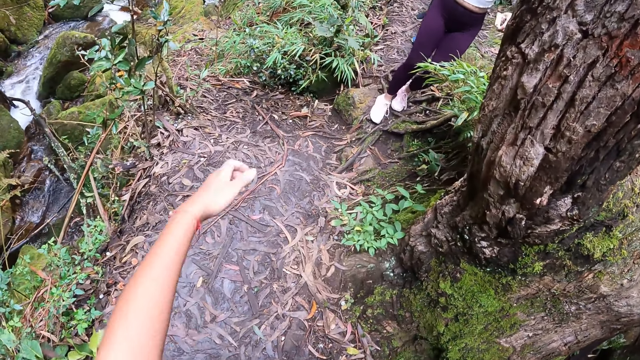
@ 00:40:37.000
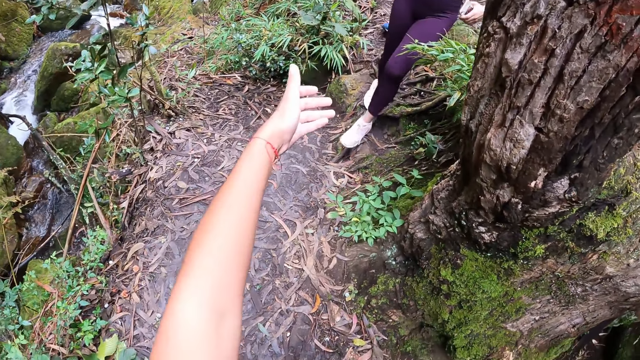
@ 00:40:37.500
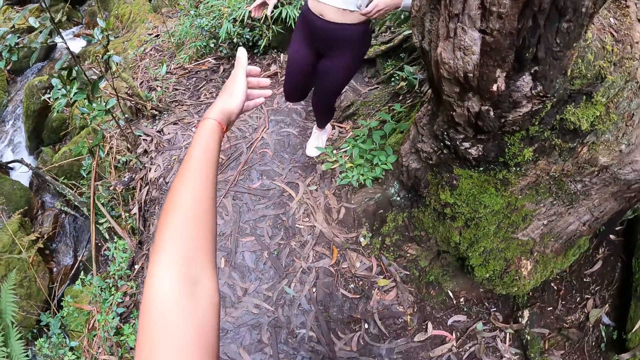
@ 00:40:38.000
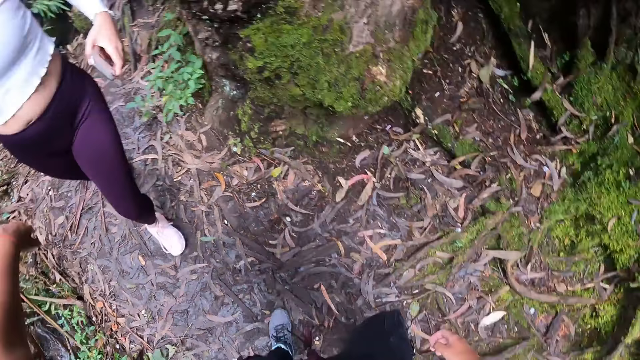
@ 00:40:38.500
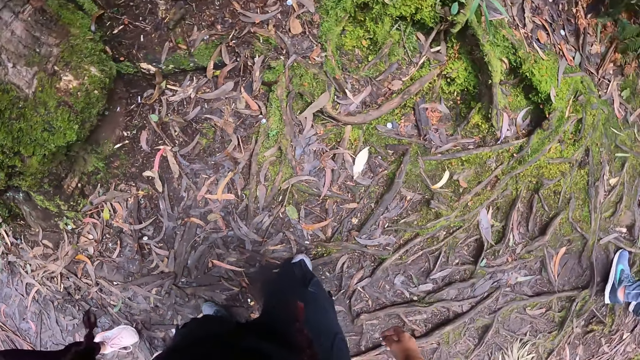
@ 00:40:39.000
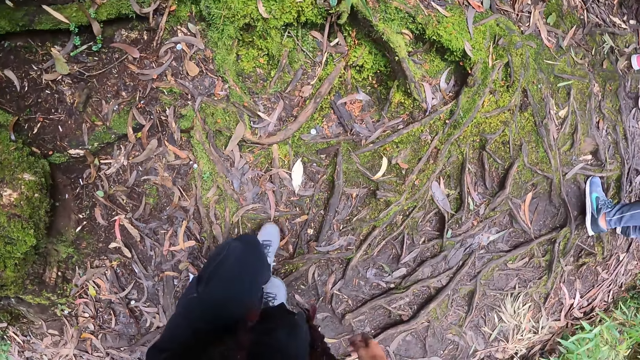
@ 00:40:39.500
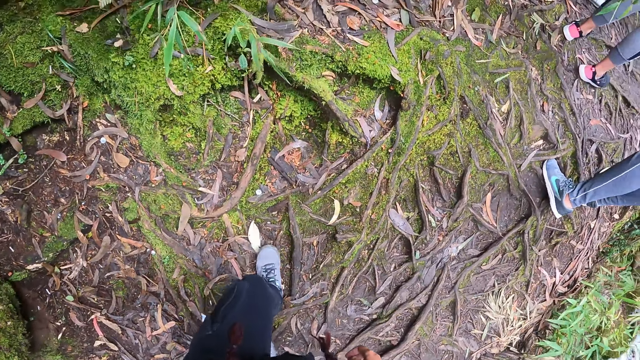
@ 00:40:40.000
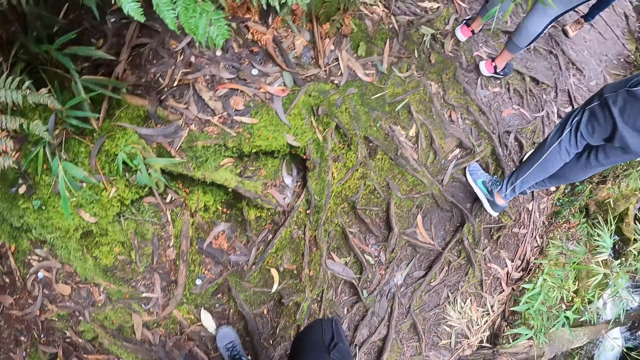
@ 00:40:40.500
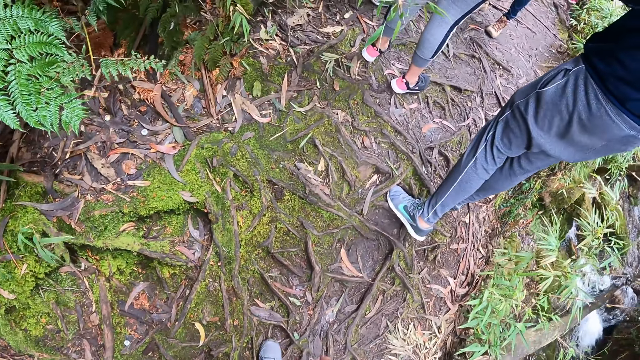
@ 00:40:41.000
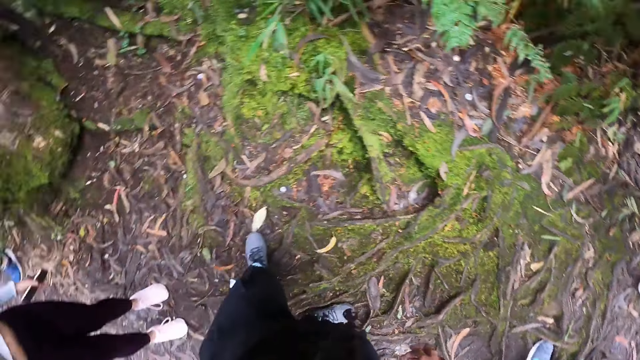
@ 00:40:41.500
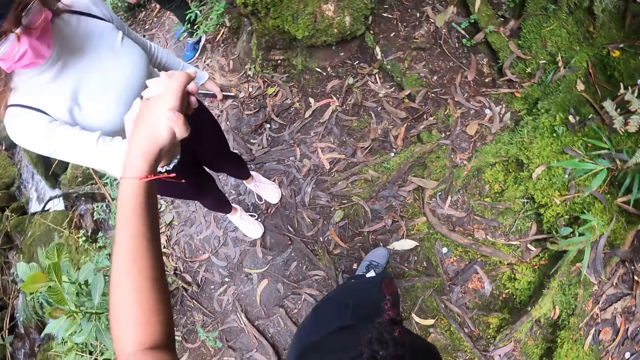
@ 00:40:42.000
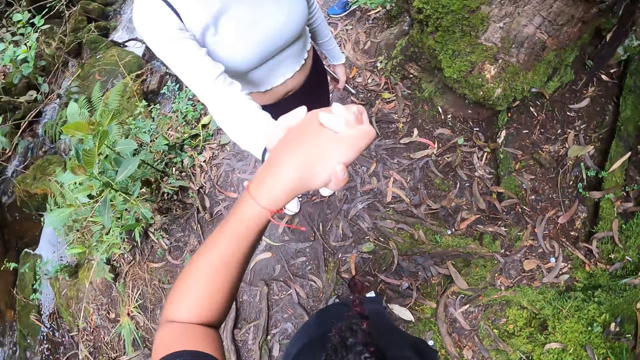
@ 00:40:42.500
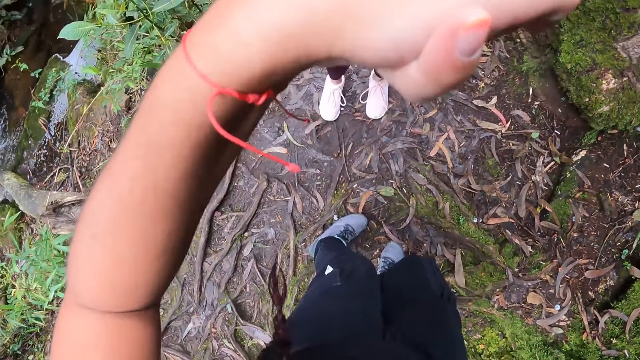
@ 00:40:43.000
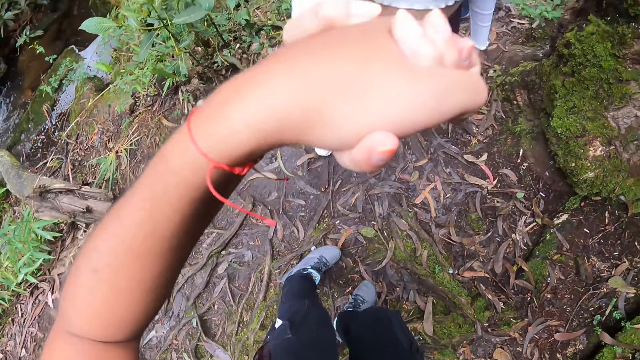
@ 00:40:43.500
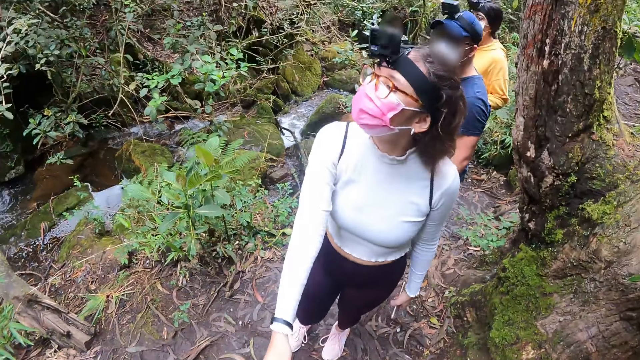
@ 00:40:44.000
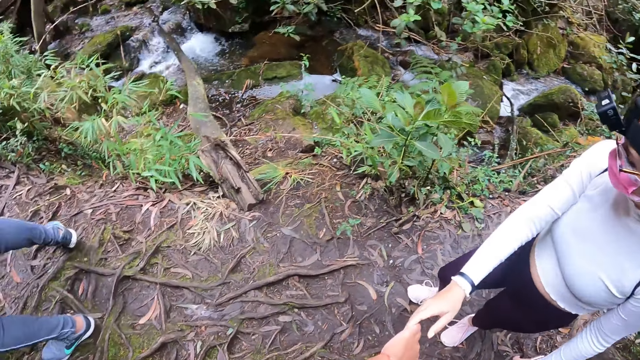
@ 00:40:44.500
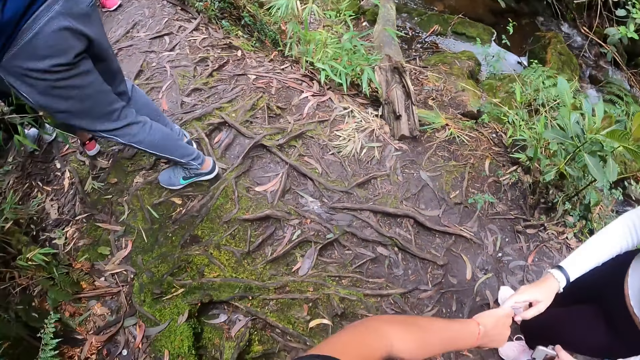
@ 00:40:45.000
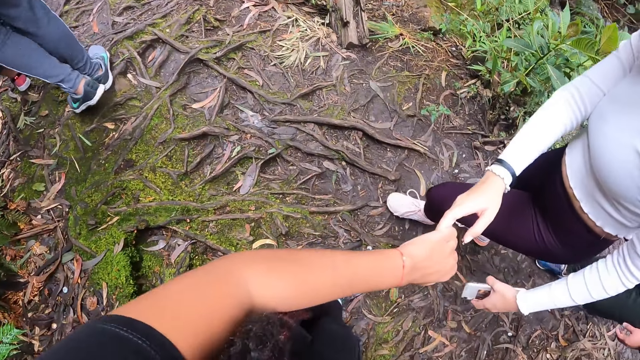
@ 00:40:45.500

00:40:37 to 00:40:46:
The camera wearer stretches her left hand towards the woman. She makes a few steps. She holds the woman's right hand with her left hand.

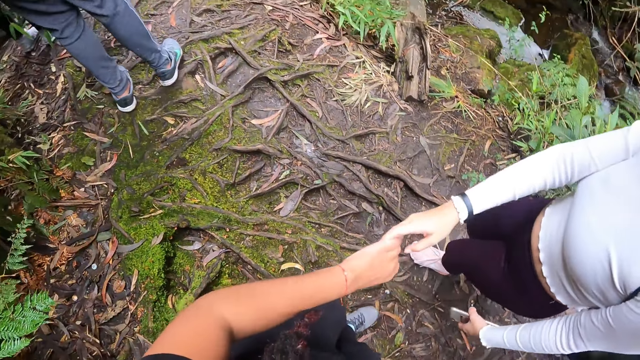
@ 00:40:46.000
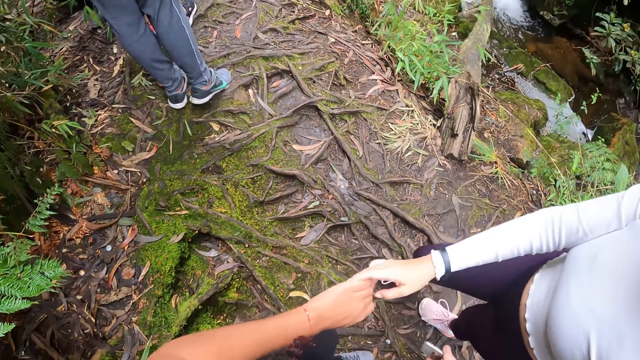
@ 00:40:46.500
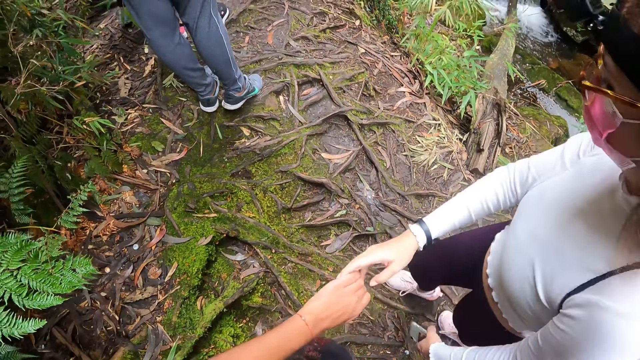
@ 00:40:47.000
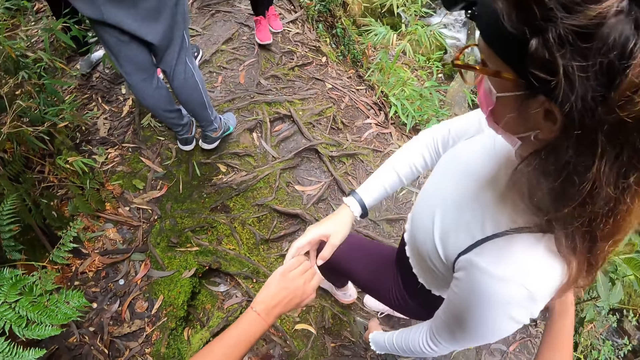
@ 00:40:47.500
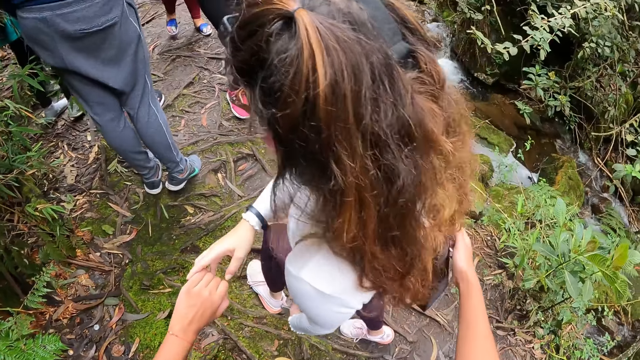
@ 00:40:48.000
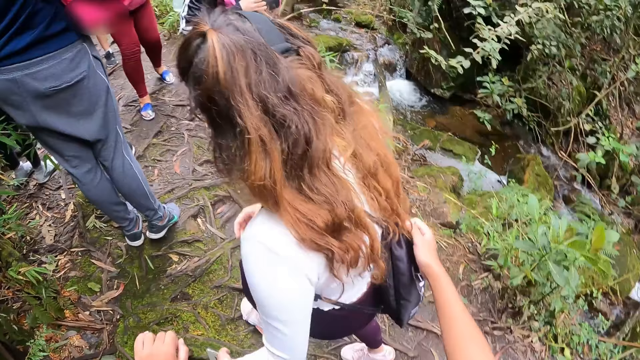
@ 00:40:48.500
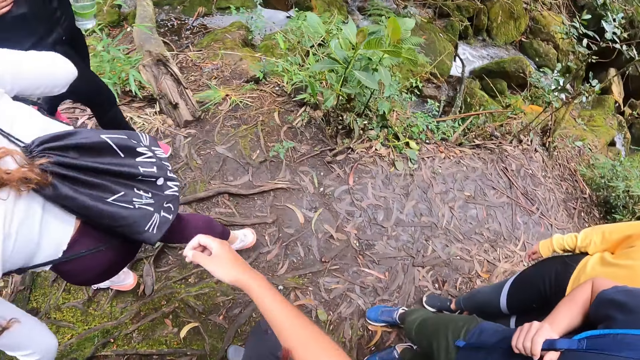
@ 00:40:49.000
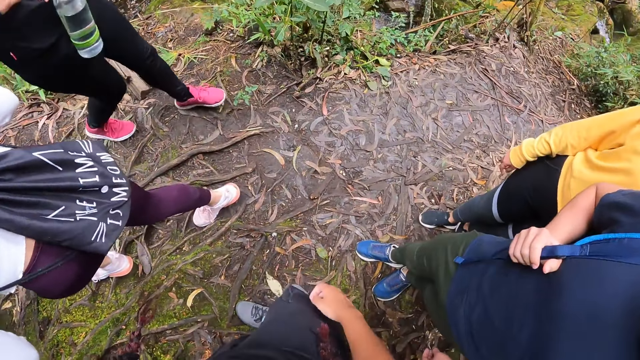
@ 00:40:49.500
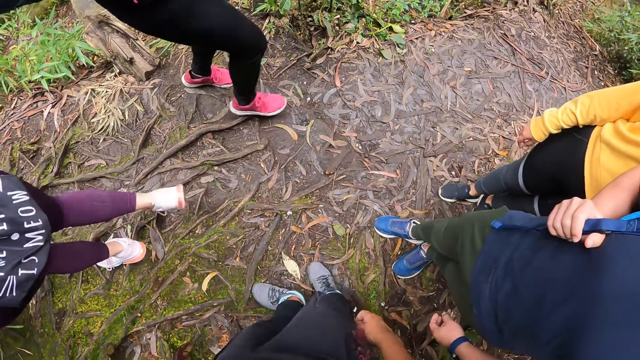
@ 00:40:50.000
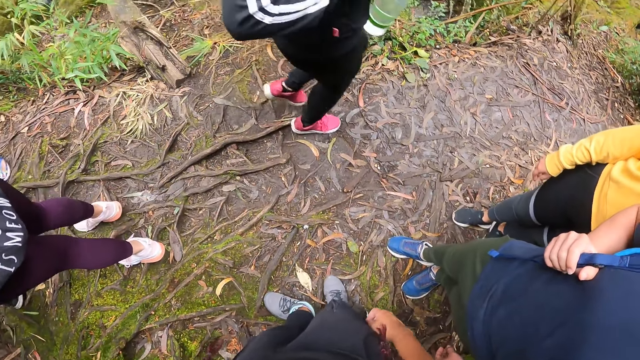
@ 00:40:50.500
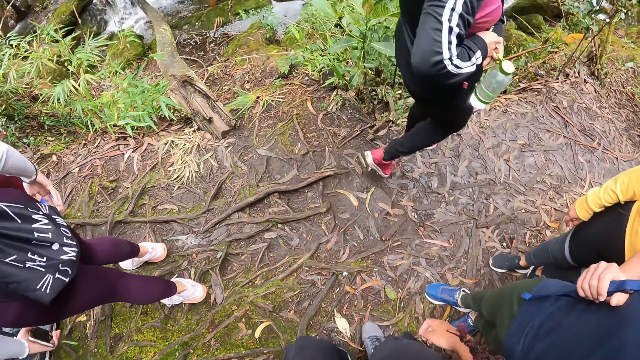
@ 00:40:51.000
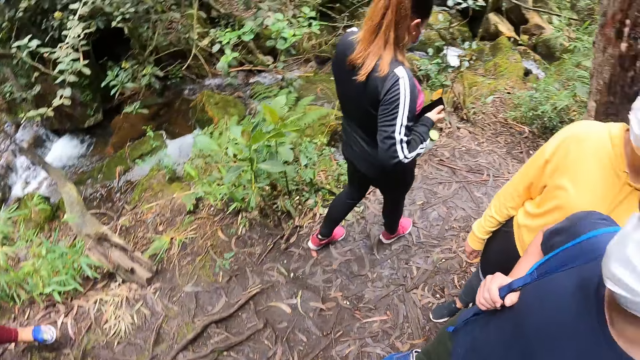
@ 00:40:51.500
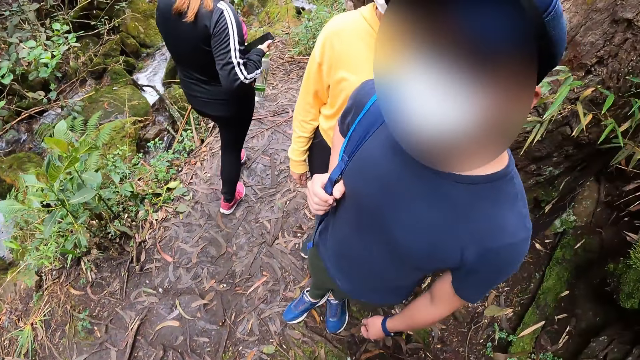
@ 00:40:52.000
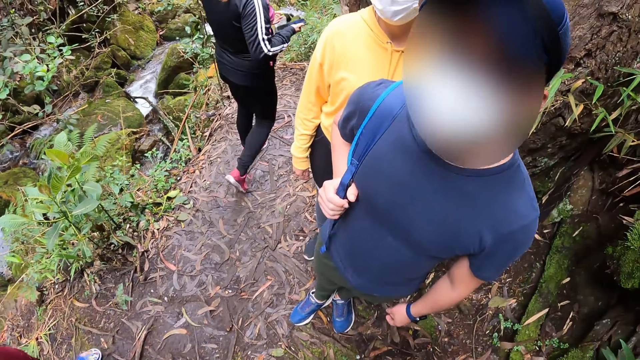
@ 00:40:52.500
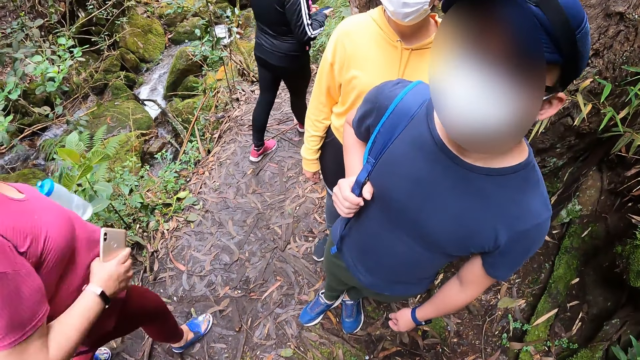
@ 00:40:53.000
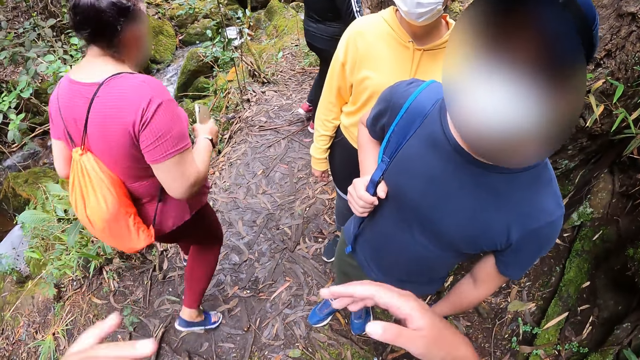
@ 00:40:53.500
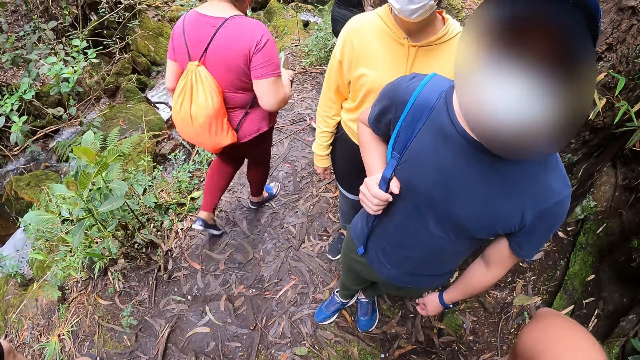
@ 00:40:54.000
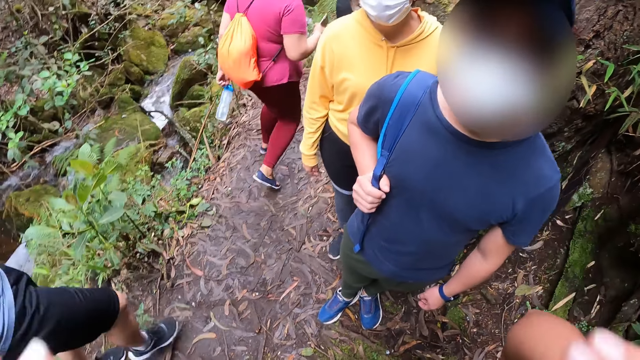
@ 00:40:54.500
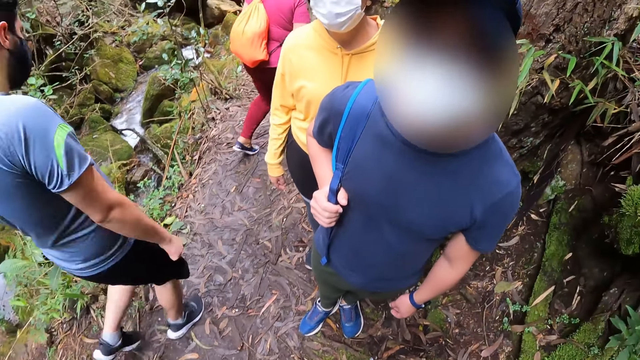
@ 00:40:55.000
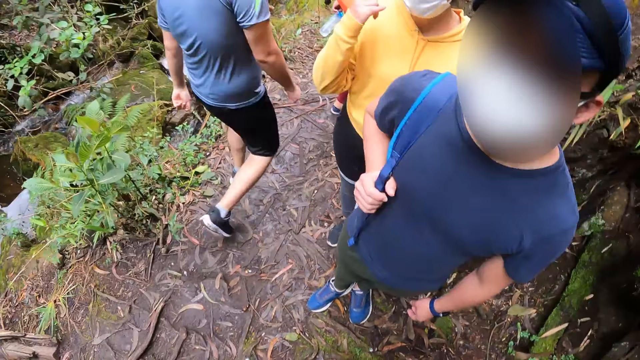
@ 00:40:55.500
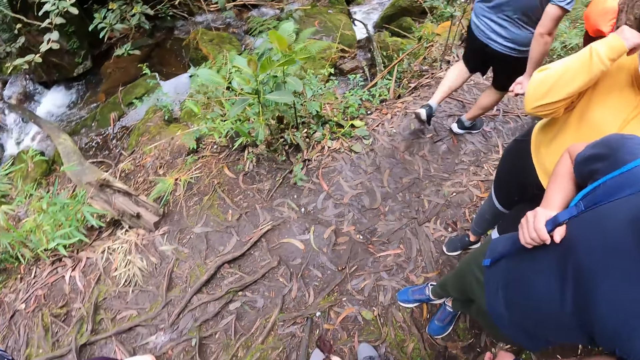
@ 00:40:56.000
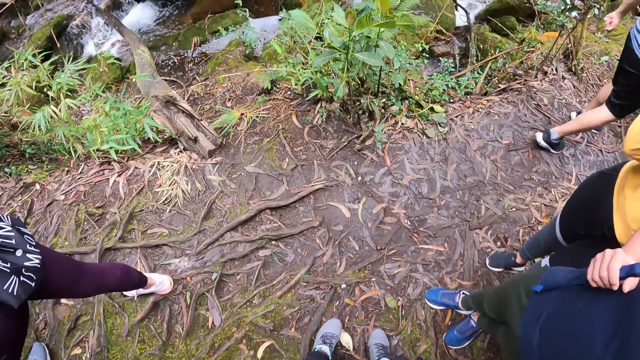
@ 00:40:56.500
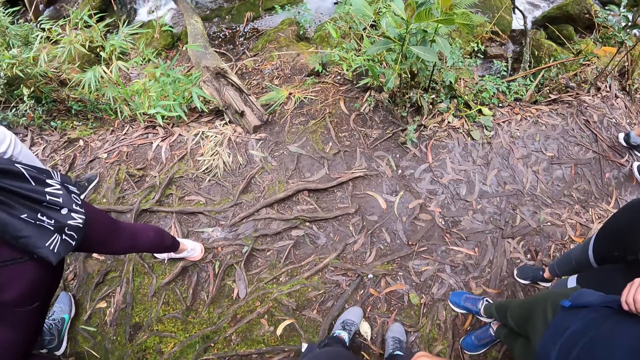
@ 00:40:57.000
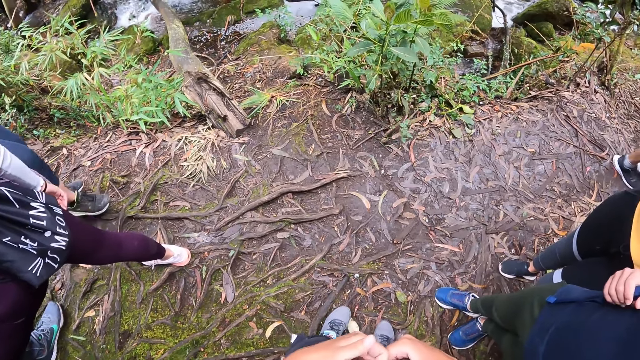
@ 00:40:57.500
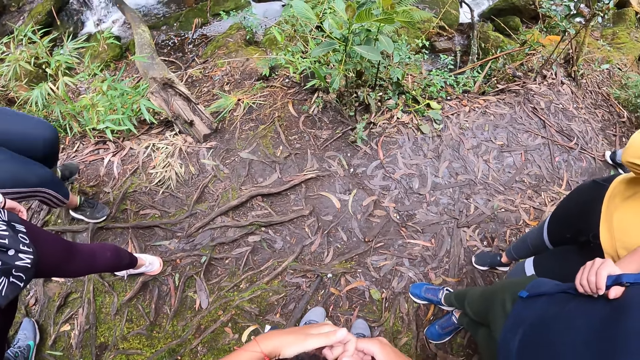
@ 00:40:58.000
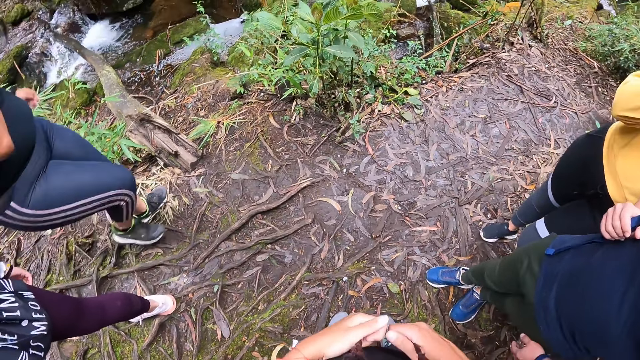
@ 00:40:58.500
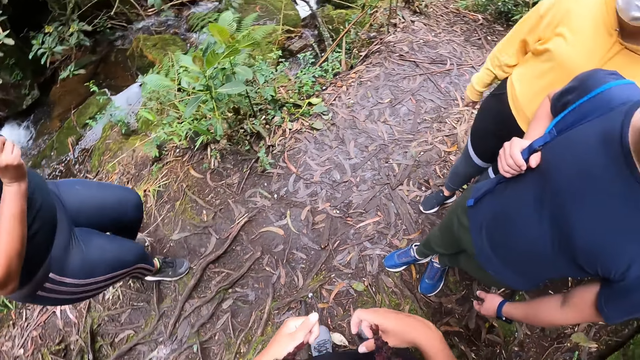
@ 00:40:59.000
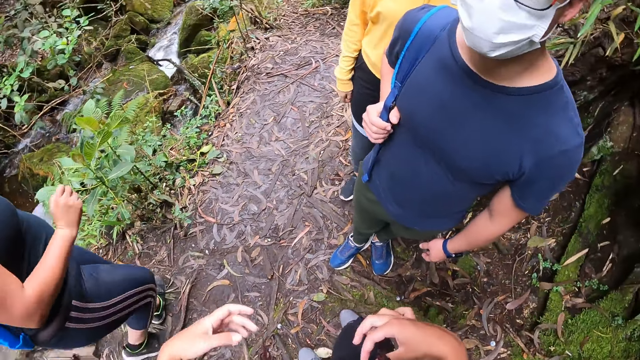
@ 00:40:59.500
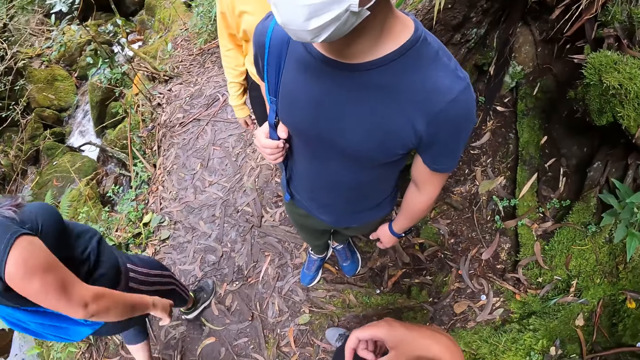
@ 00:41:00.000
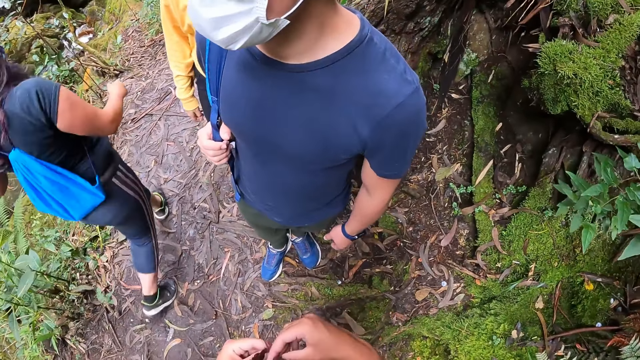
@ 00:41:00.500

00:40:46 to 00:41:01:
A group of people walk past the camera wearer. The camera wearer looks around the river. They interact with a man. They raise both hands. A woman touches her face with her right hand.
